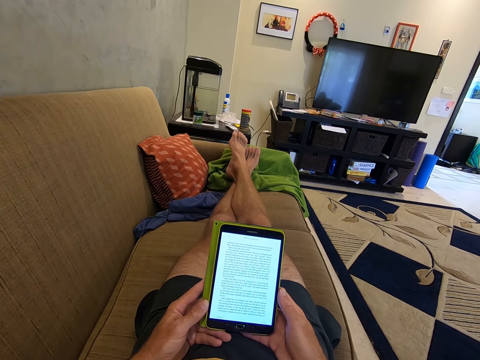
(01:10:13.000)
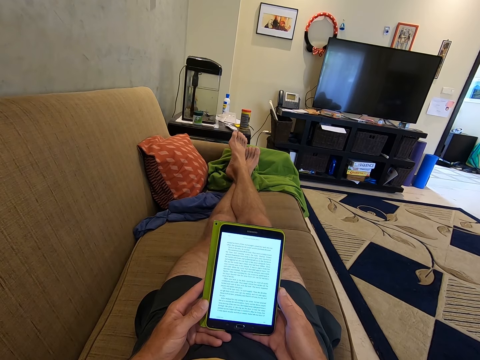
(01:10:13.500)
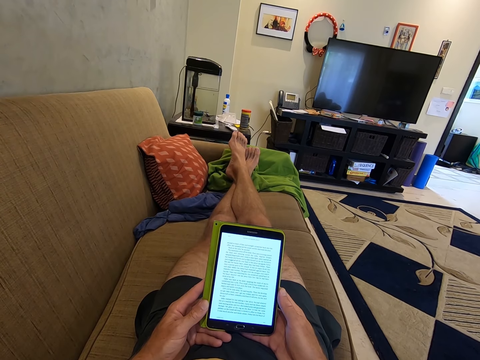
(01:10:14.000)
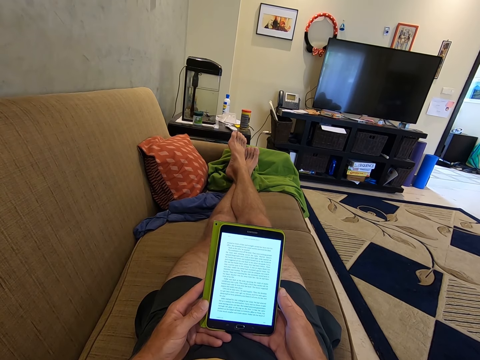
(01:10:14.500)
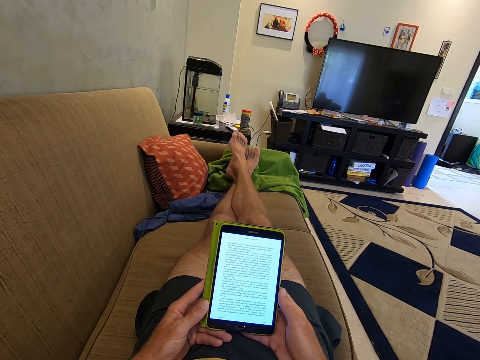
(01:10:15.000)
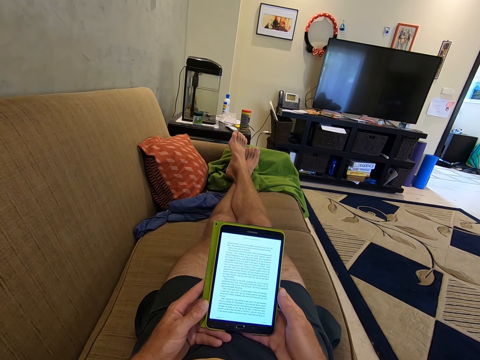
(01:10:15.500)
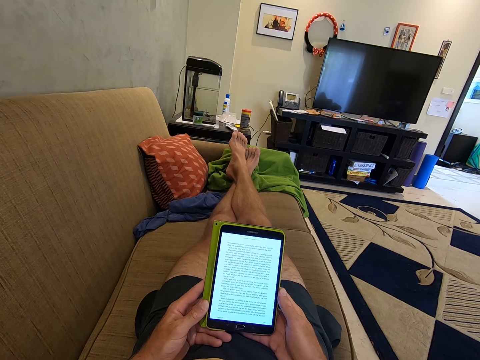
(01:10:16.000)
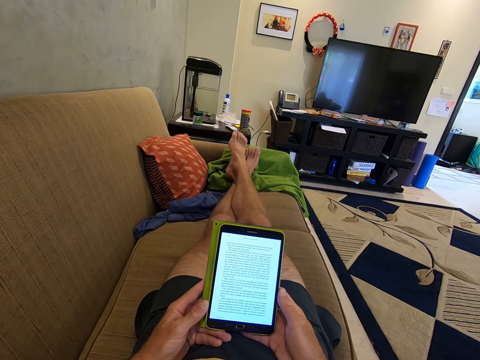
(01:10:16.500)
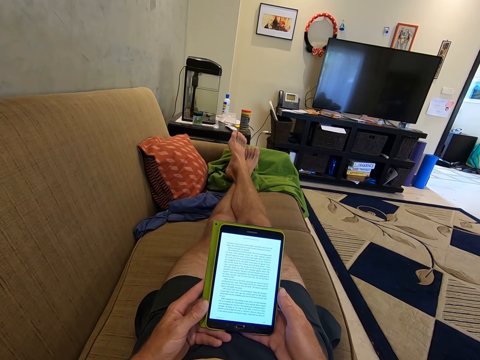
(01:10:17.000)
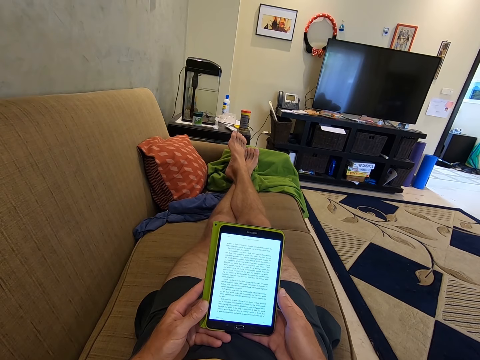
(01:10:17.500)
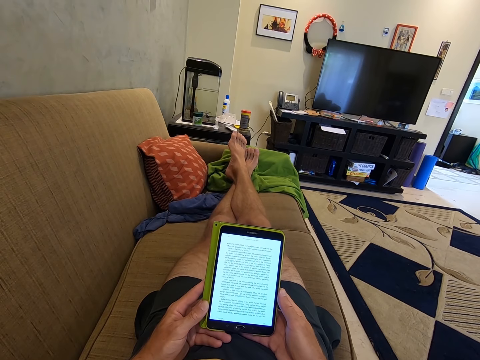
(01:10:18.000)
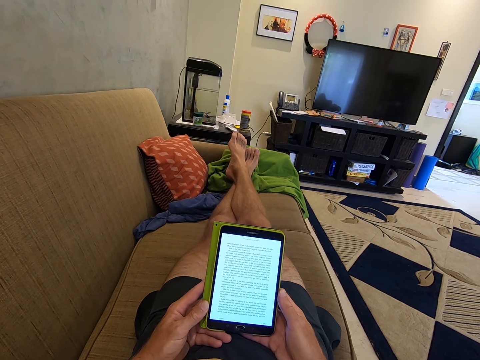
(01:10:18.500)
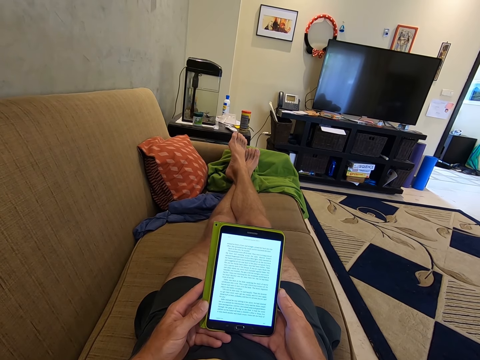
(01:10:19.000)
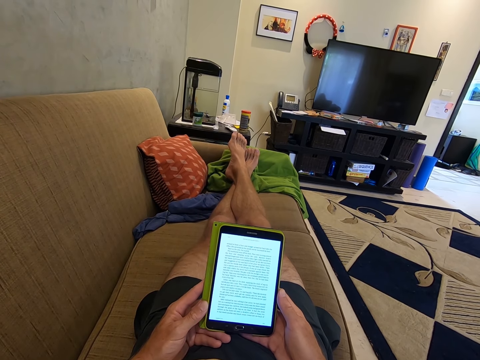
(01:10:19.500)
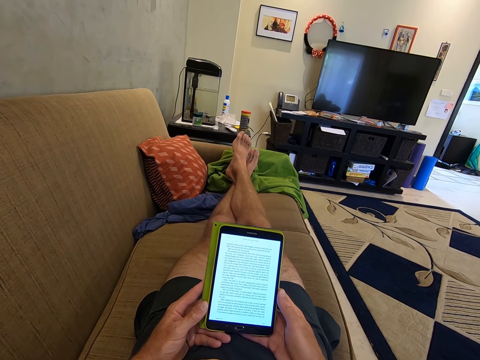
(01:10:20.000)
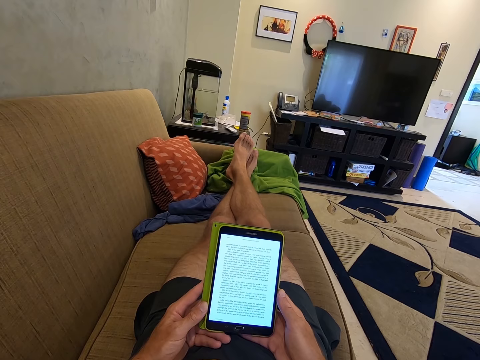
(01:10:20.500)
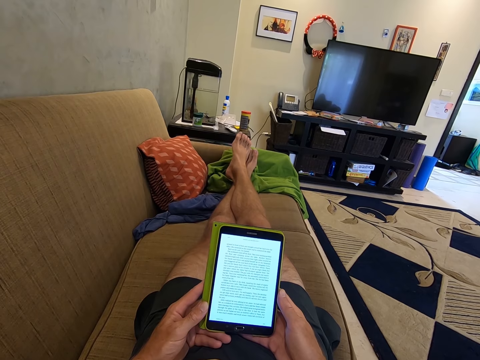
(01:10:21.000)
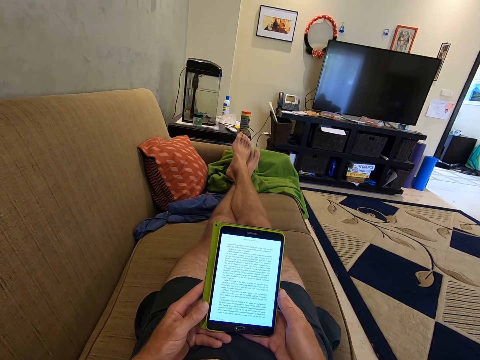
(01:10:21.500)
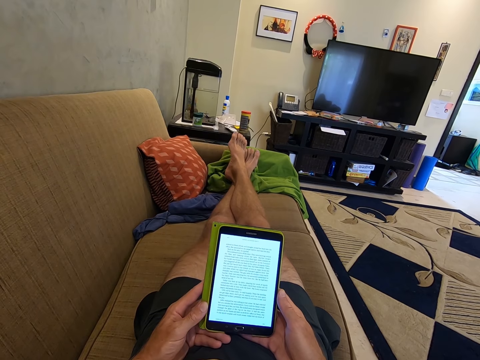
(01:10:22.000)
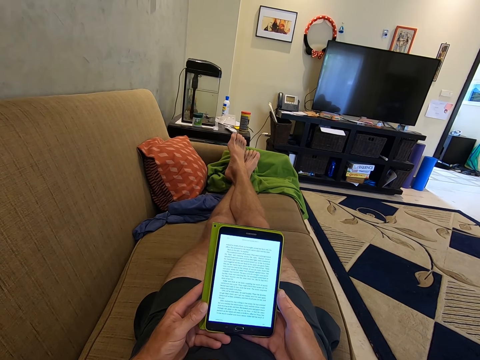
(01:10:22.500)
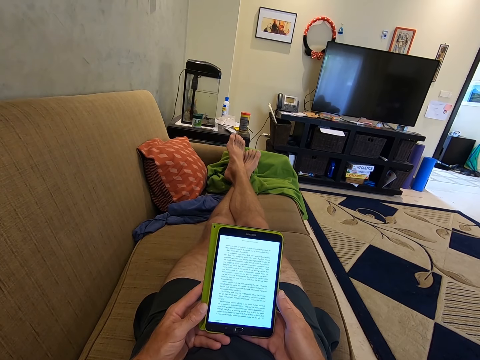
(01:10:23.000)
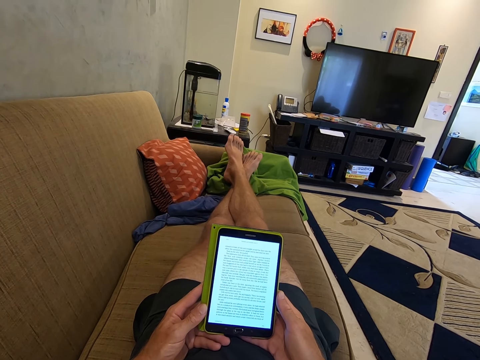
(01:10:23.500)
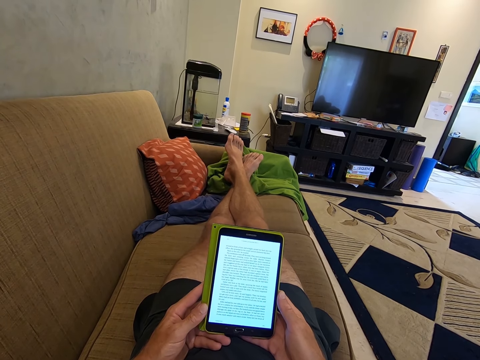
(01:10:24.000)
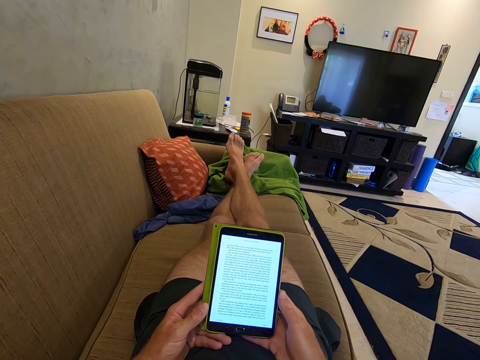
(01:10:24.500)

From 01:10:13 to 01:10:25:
The camera wearer moves the feet.

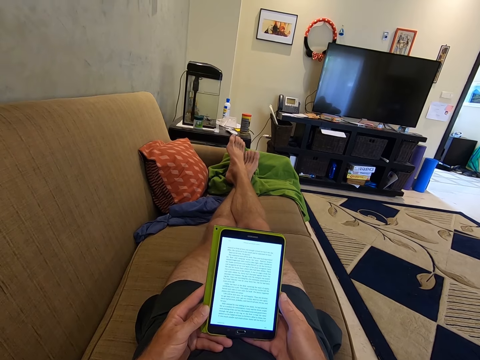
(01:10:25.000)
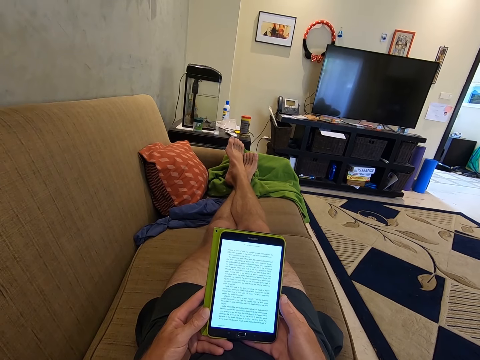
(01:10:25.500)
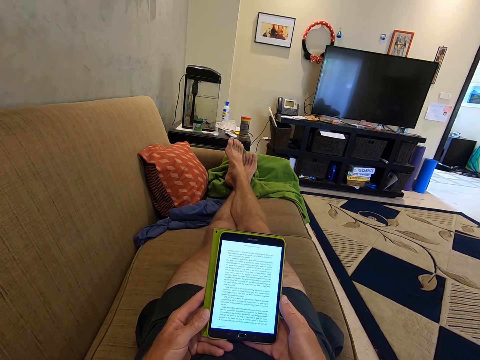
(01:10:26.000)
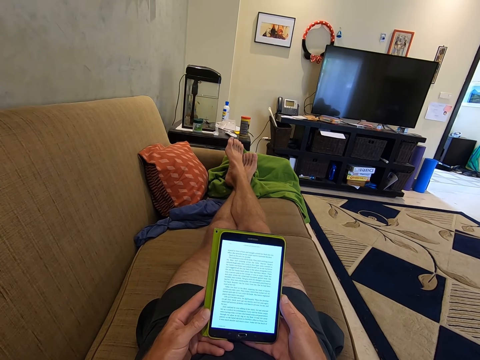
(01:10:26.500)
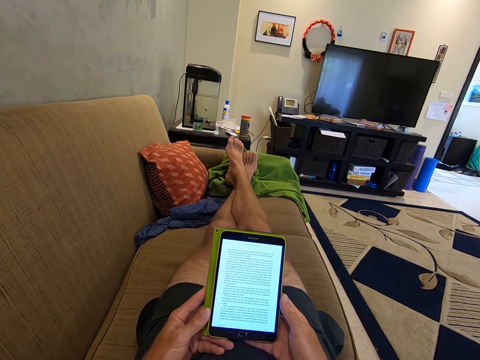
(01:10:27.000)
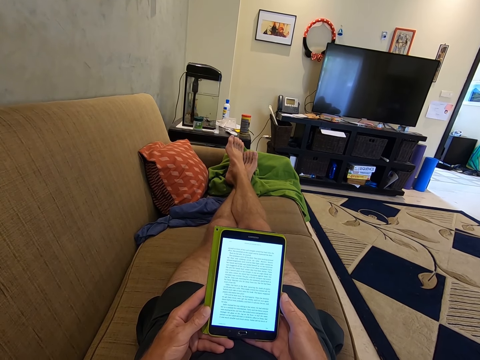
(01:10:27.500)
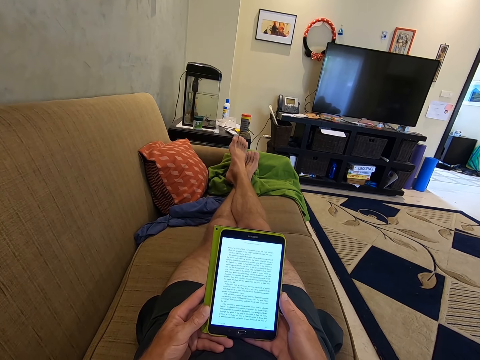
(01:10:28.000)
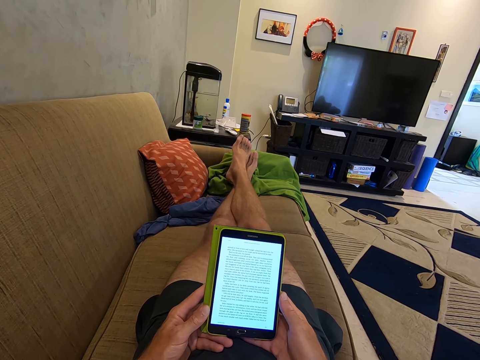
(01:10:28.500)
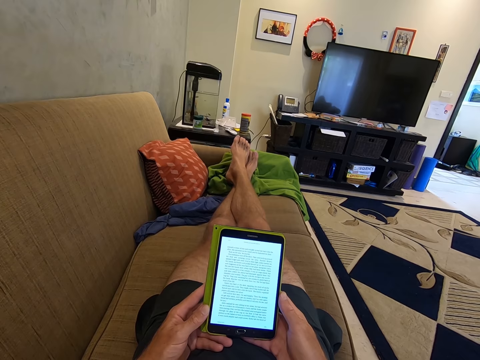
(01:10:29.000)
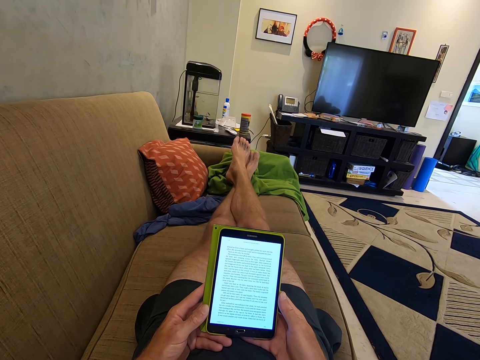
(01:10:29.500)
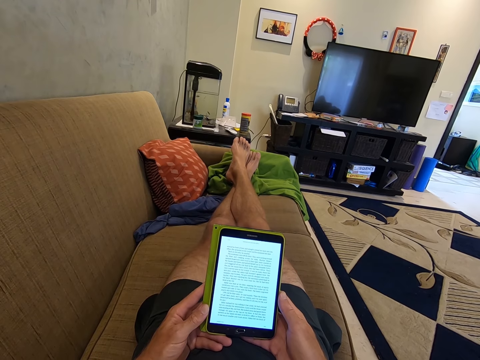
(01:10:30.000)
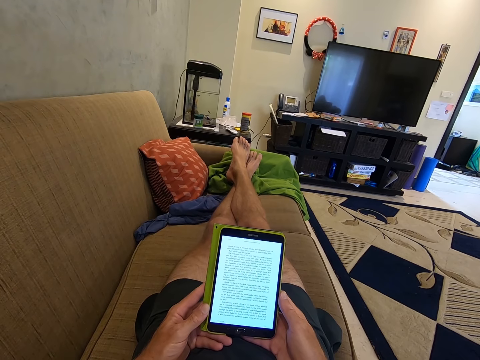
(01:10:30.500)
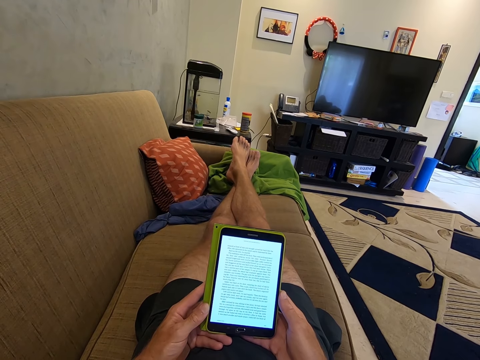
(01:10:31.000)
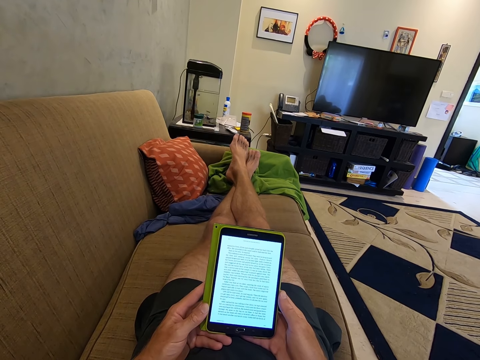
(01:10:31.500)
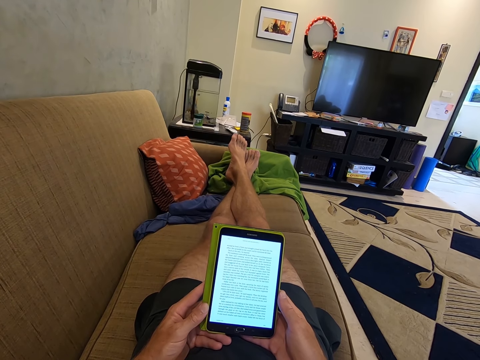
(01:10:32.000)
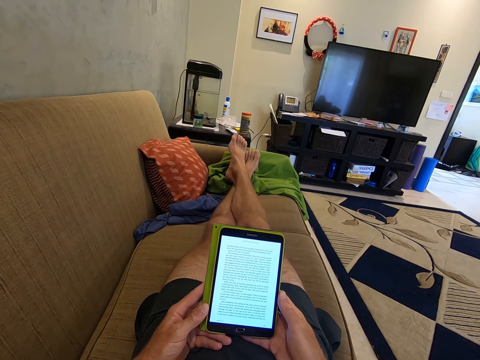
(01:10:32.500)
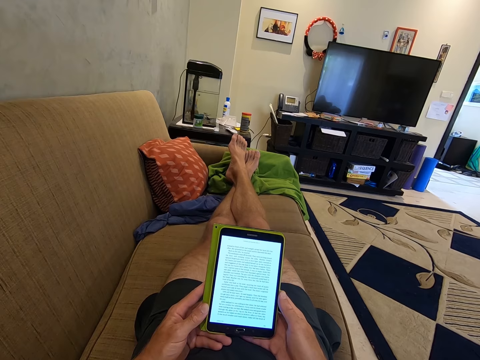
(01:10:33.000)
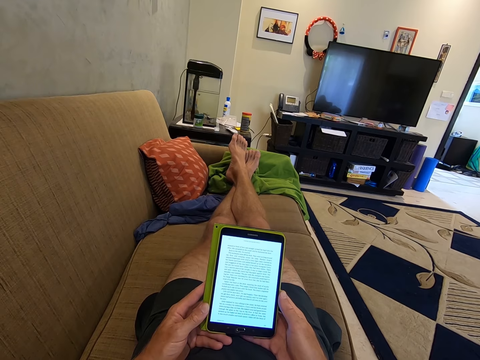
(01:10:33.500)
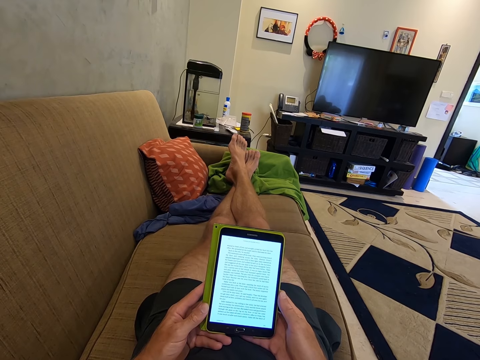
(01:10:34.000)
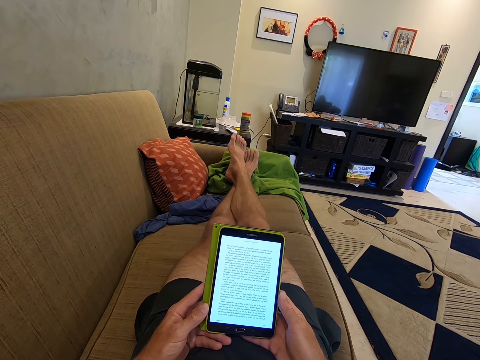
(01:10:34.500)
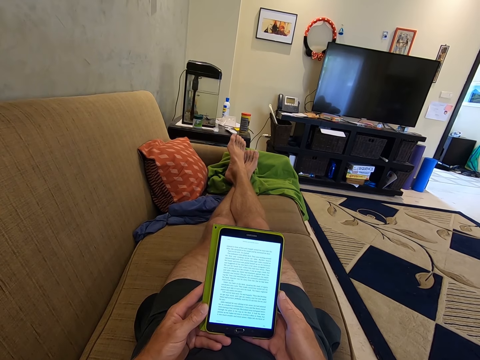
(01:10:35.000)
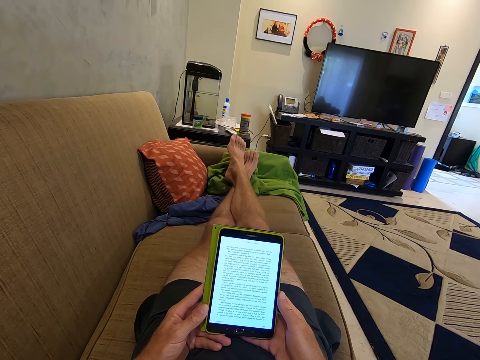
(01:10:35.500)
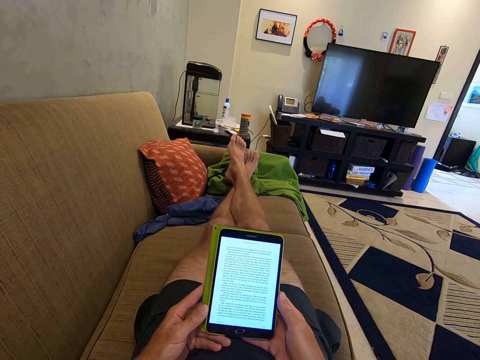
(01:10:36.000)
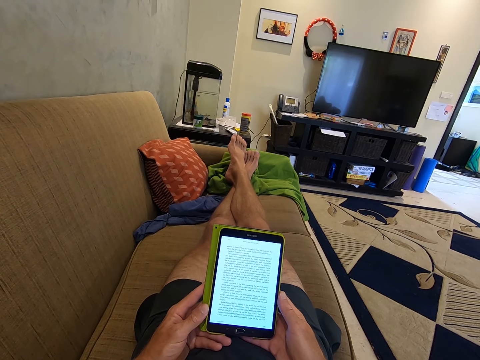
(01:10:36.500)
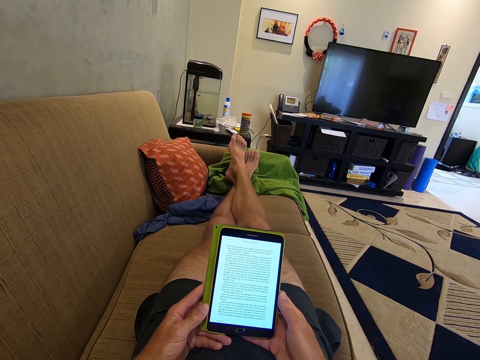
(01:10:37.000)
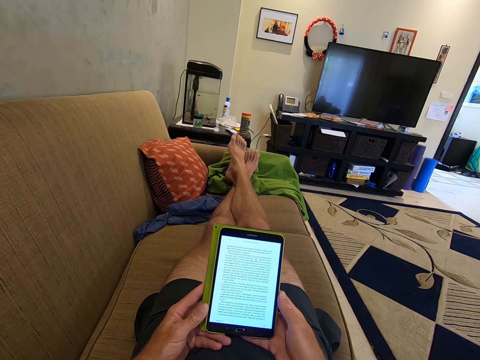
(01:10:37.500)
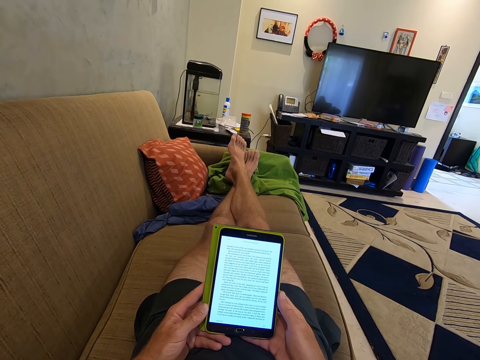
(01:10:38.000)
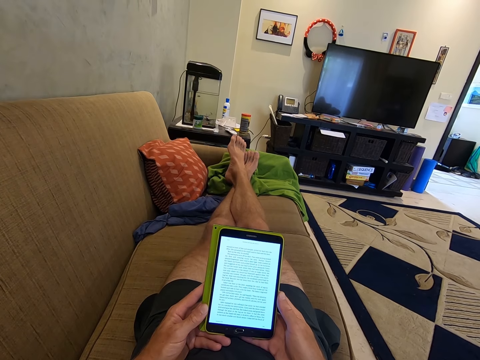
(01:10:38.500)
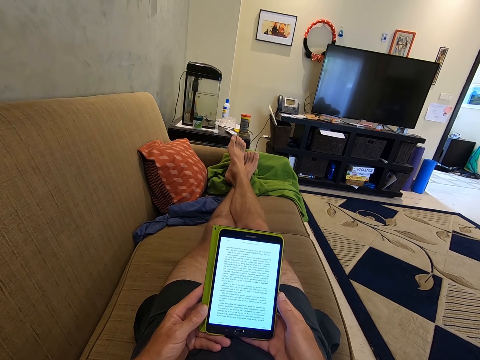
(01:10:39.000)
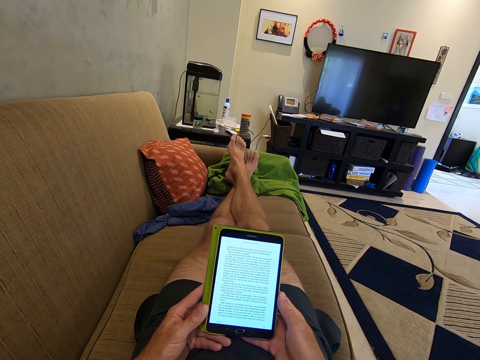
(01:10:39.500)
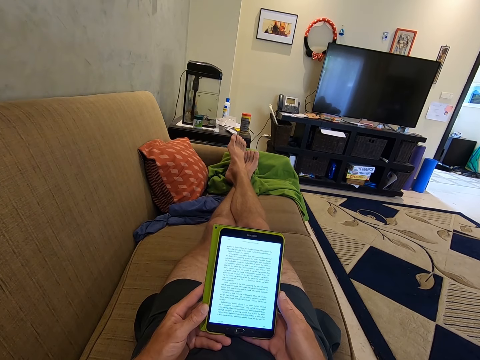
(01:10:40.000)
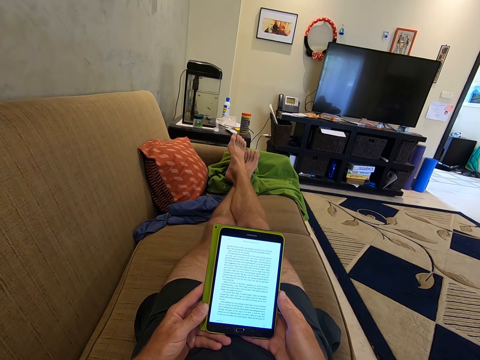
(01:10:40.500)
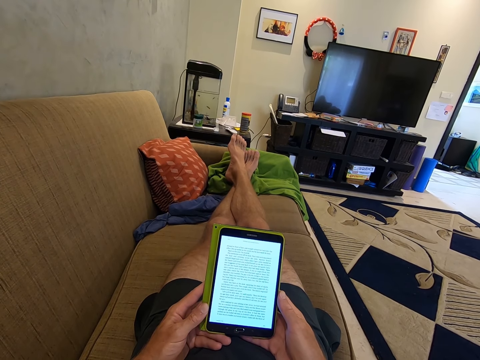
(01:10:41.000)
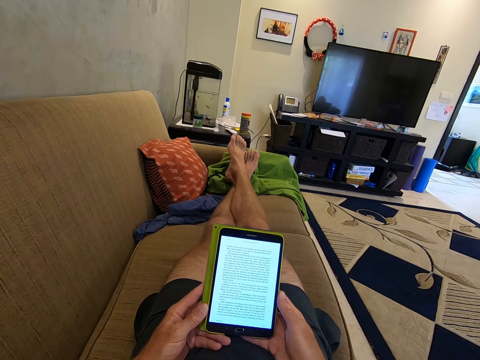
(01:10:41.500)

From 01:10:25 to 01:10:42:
The camera wearer looks at the phone. They move the feet. They look at the phone.
